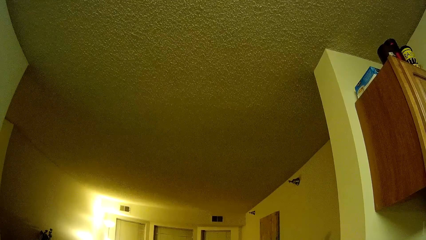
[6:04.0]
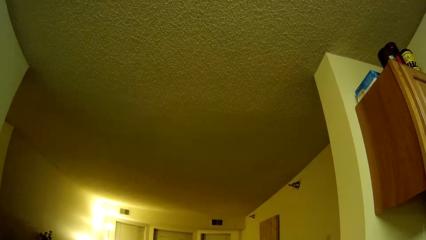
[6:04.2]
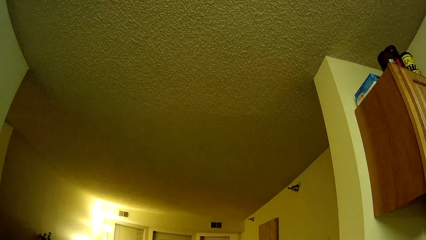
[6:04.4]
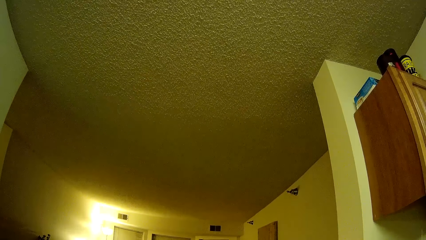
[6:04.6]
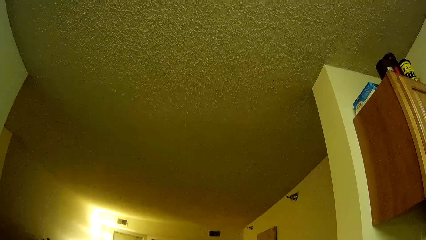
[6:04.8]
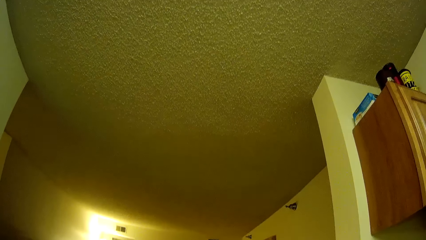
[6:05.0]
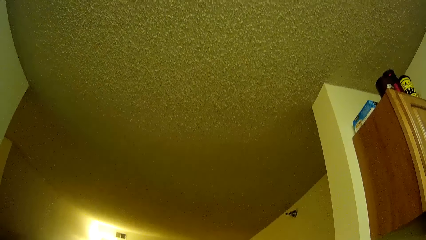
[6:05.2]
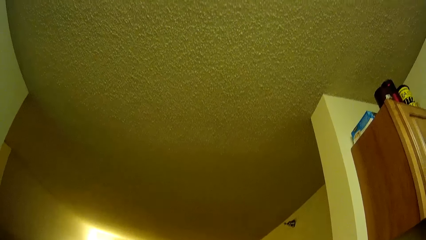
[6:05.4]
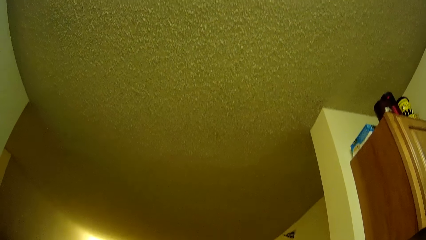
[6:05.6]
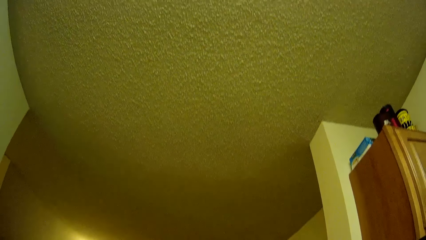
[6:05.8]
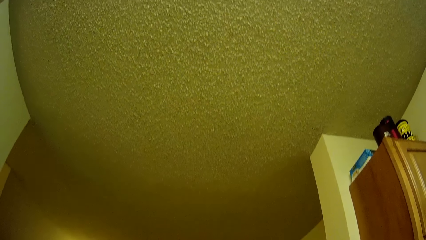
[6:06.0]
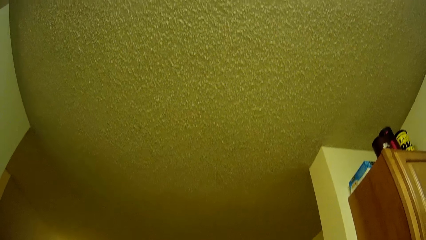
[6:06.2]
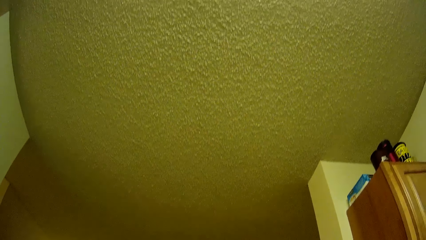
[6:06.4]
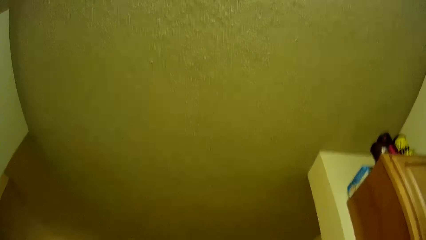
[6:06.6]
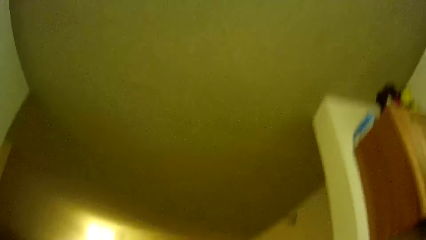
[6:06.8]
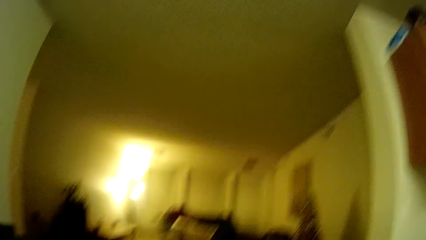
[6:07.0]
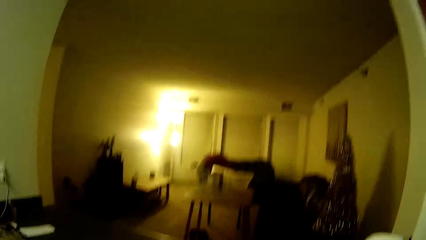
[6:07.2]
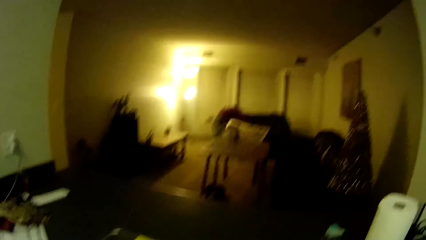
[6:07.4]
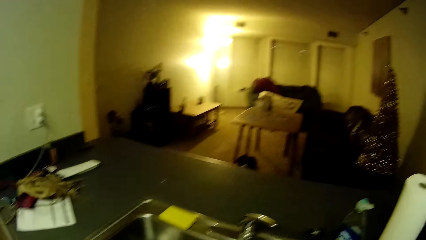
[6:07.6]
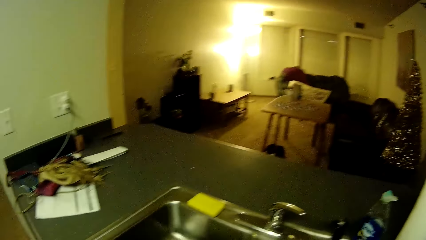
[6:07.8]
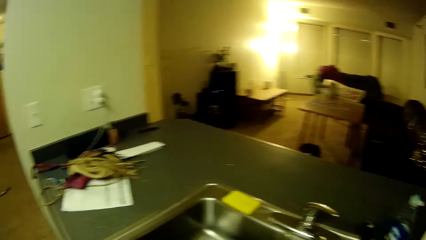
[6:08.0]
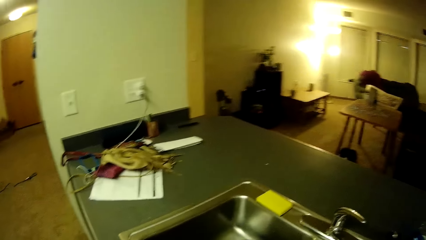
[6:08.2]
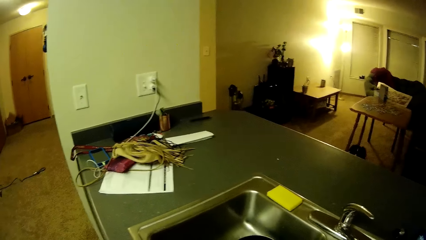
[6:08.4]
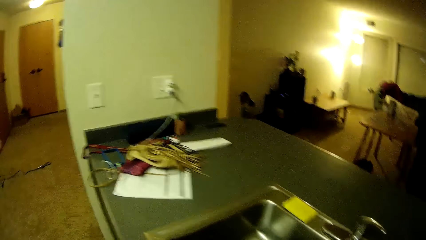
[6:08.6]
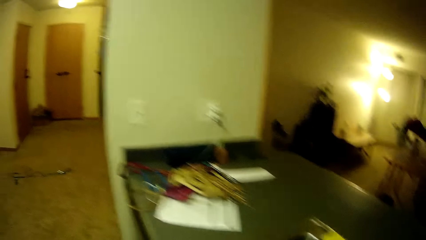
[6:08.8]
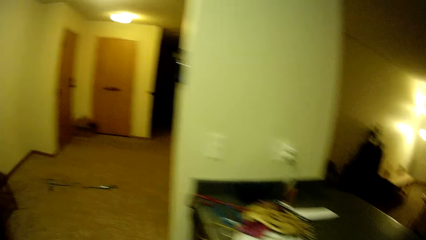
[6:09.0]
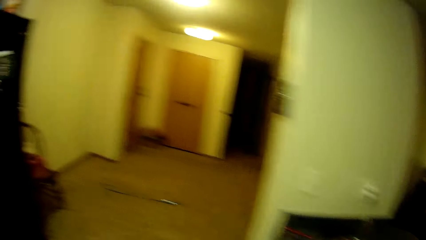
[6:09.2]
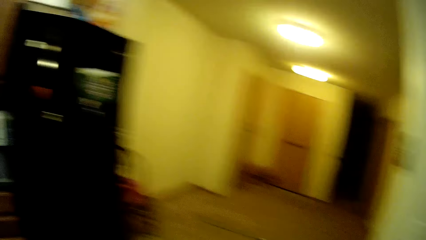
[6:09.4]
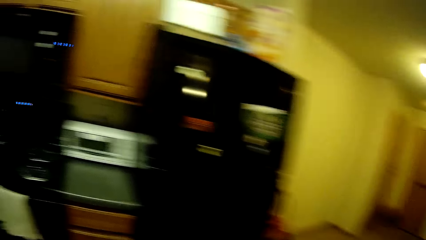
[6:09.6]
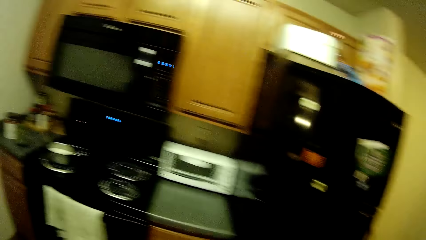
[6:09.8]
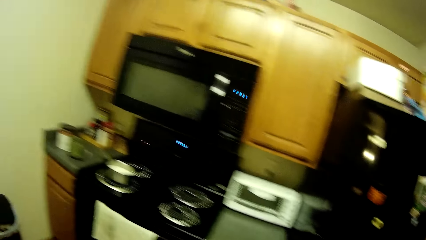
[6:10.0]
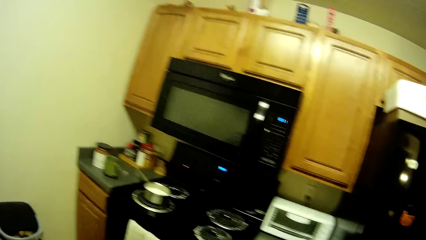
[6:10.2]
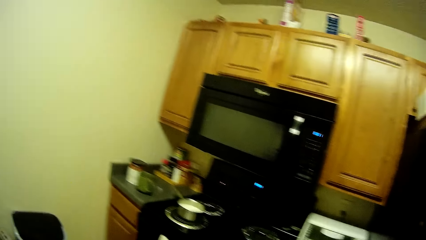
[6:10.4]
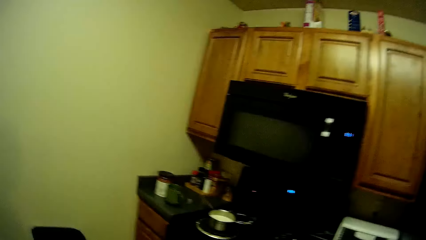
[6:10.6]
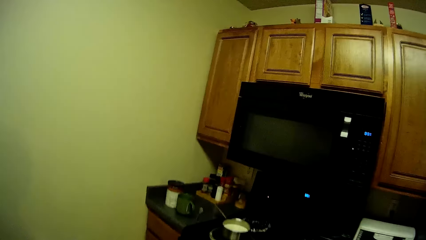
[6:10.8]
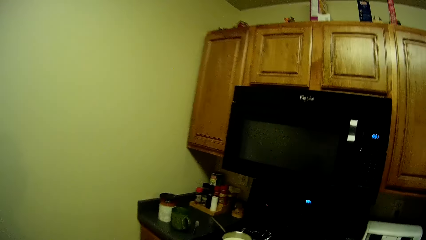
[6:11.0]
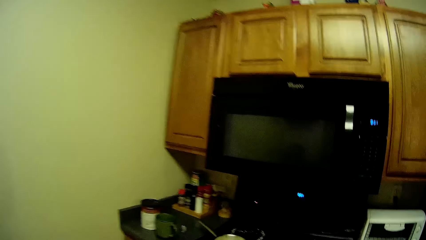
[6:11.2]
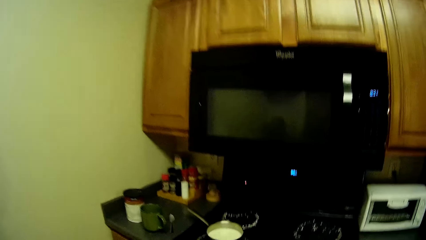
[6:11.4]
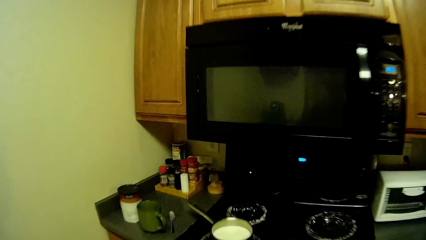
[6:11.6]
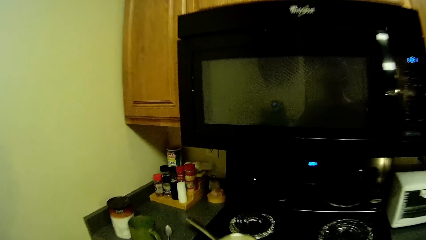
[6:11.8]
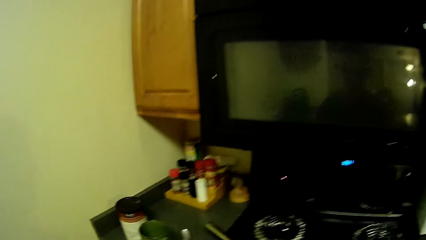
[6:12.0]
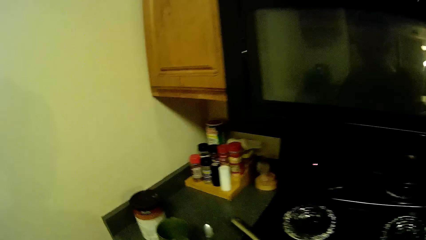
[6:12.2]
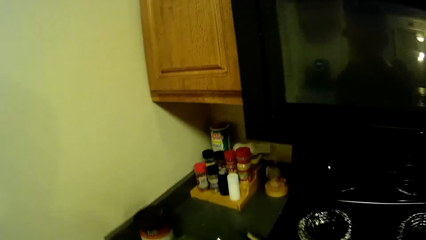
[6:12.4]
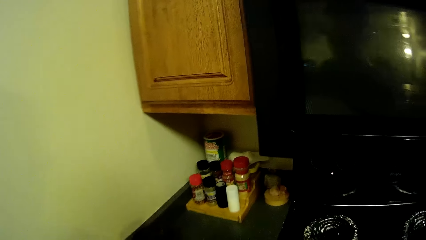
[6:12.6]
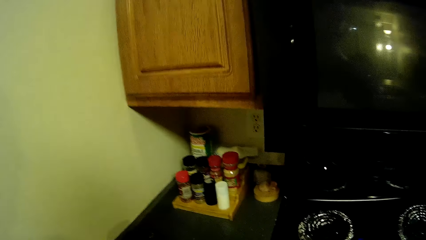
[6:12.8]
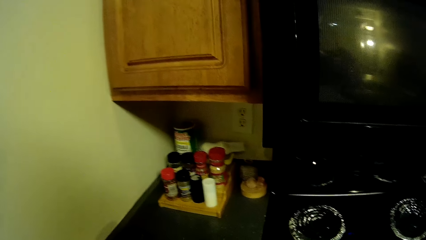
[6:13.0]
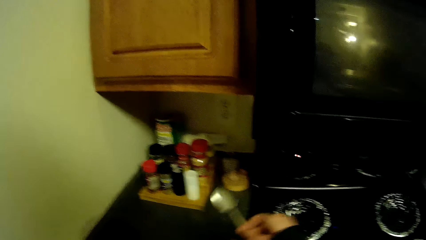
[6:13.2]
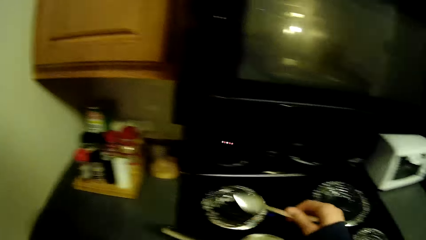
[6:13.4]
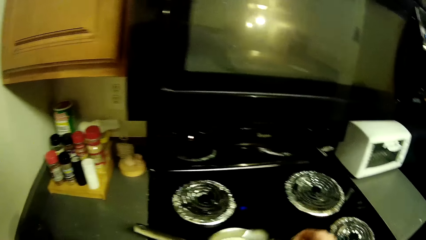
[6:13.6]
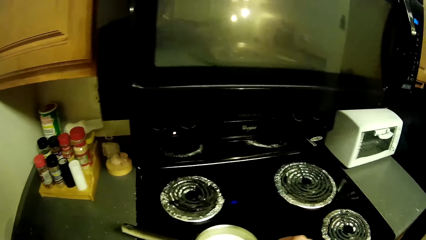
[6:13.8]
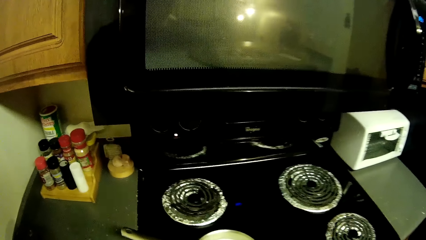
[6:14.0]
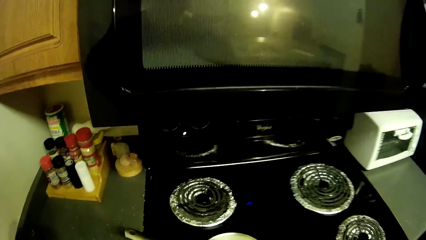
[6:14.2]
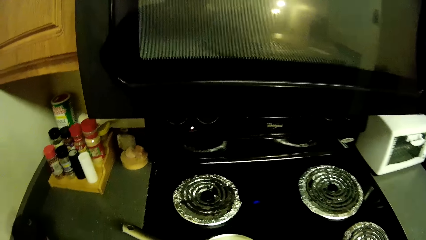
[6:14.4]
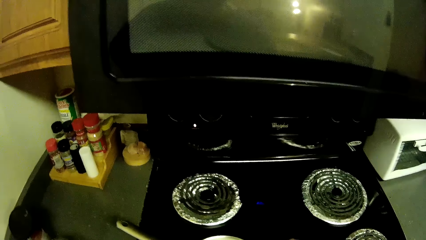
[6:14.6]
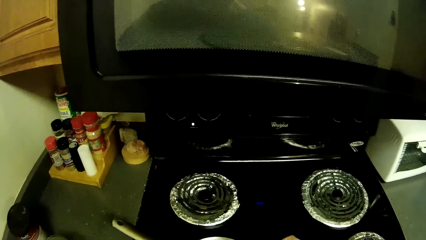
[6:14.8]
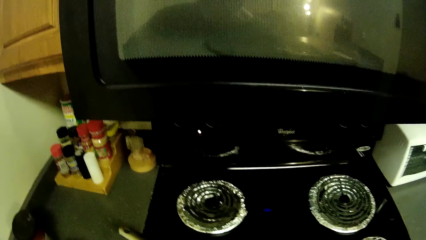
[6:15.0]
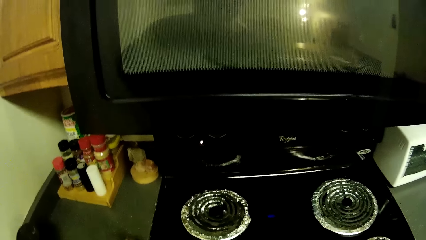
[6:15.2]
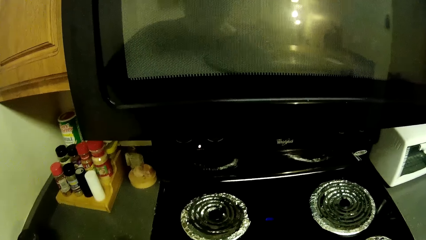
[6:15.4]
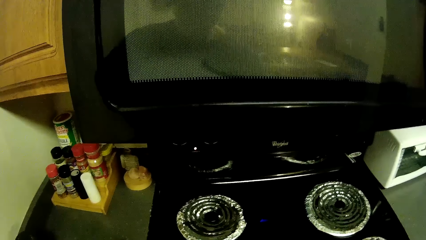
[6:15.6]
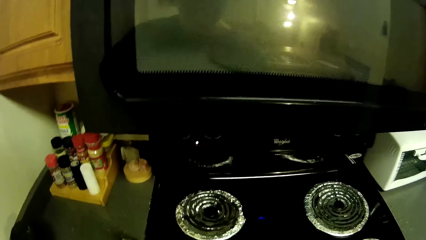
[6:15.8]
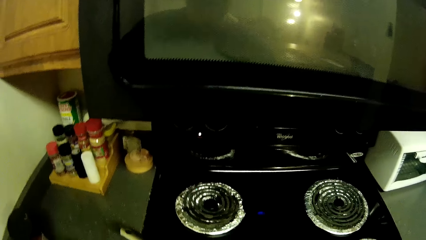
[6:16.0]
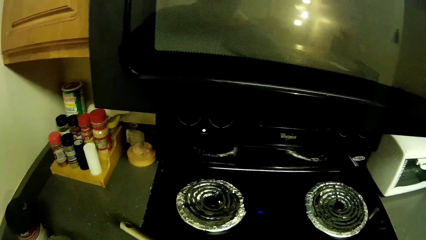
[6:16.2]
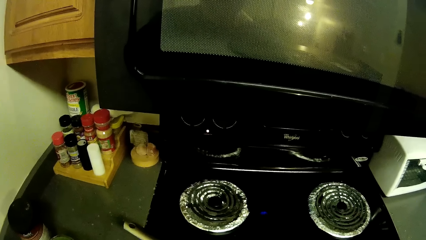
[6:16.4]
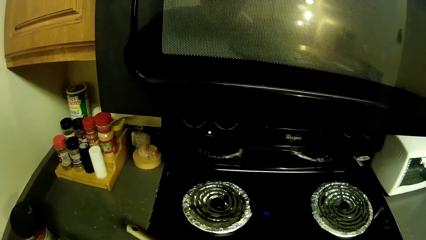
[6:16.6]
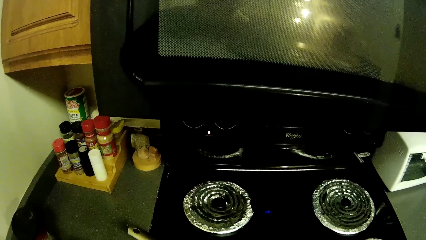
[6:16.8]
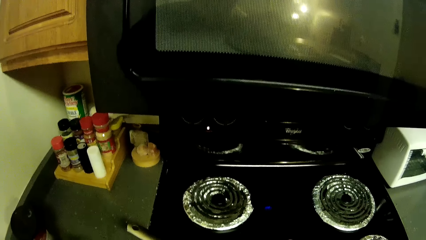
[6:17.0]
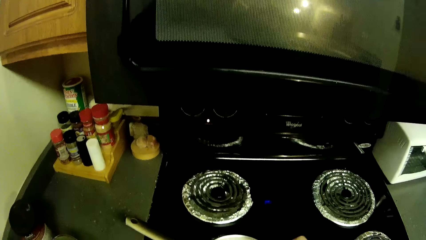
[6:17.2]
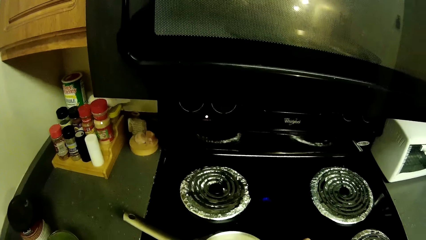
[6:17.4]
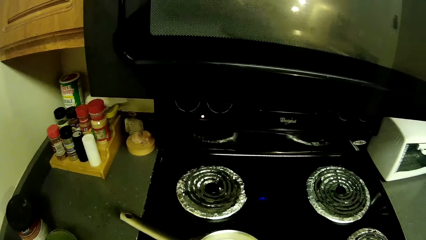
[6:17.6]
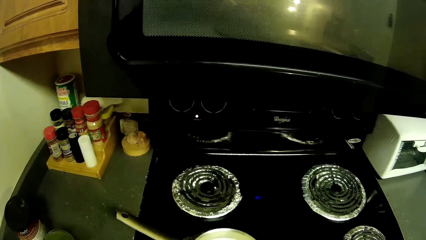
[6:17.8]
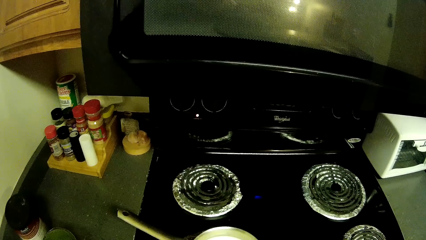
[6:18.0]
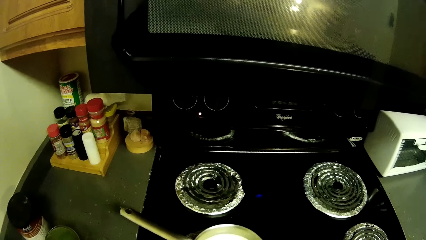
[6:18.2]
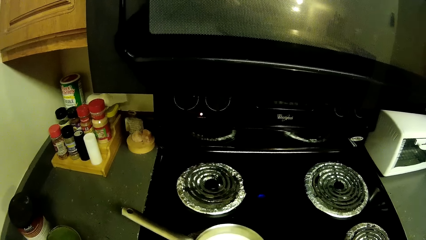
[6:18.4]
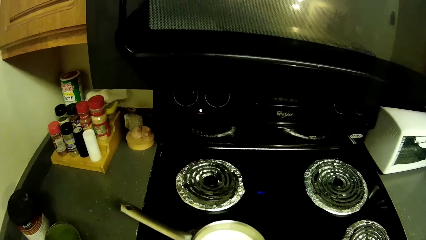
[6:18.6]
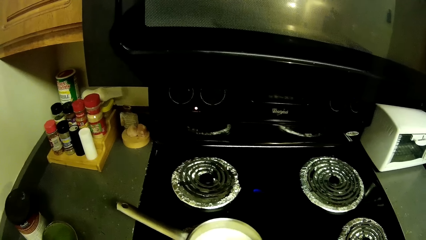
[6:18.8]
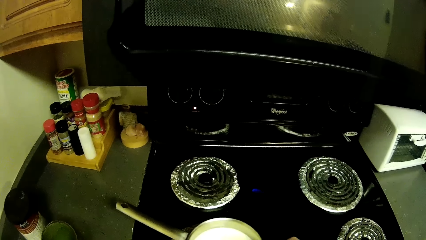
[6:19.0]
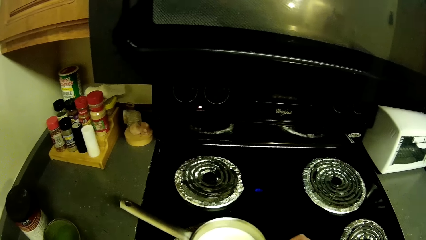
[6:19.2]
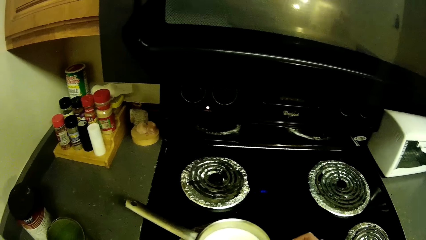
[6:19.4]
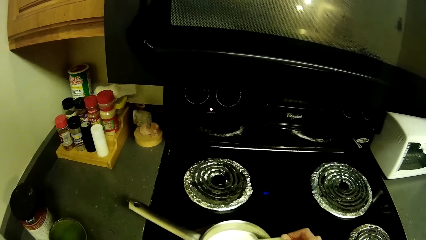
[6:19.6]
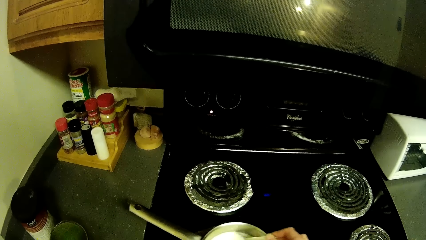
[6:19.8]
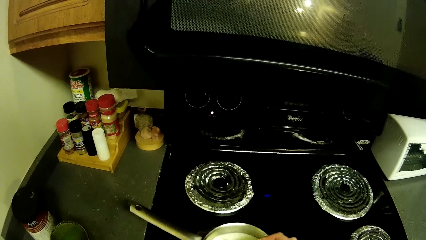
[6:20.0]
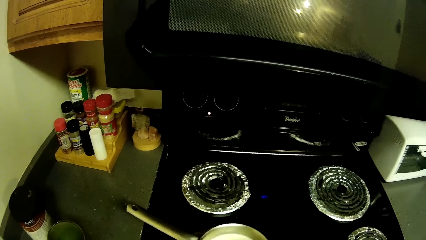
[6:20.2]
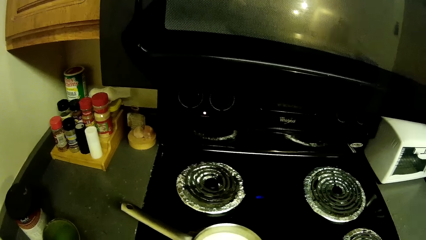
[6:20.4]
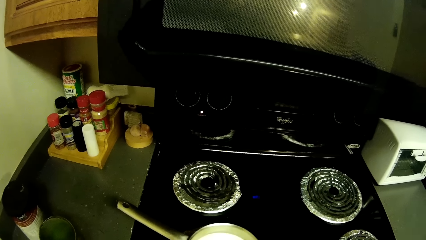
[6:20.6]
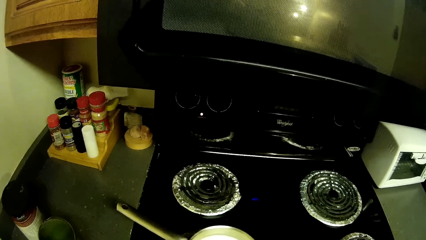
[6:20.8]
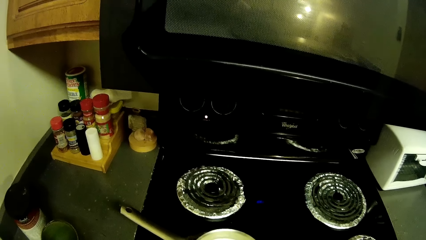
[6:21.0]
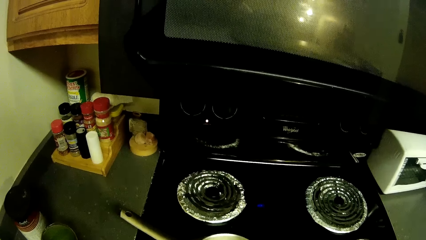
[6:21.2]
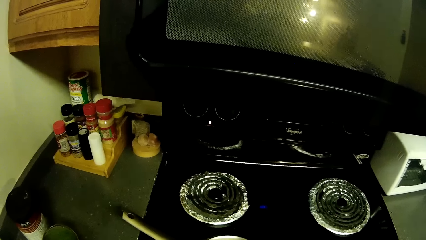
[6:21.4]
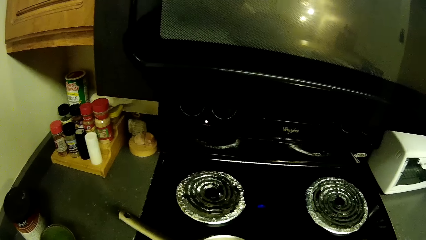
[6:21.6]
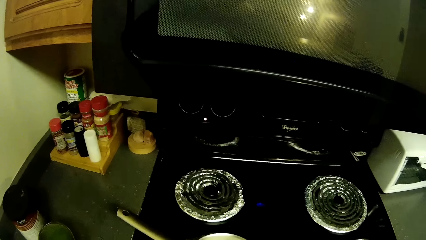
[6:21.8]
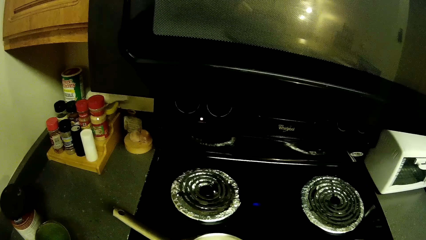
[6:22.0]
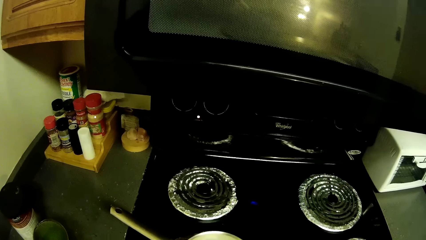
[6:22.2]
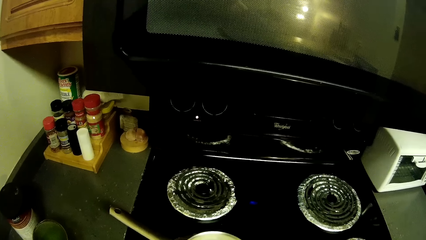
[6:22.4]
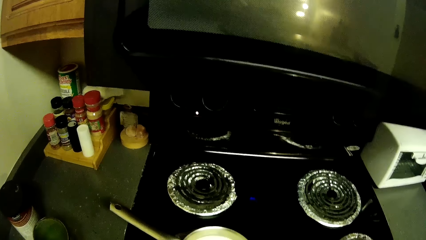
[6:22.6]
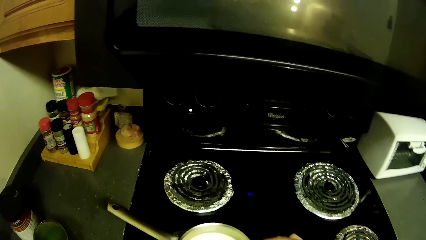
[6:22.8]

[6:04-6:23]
The camera wearer walks around the room. They take the spoon. They stir the milk.
